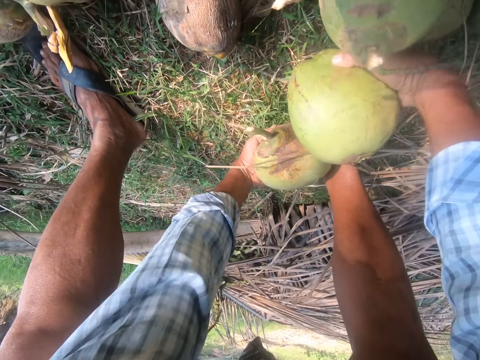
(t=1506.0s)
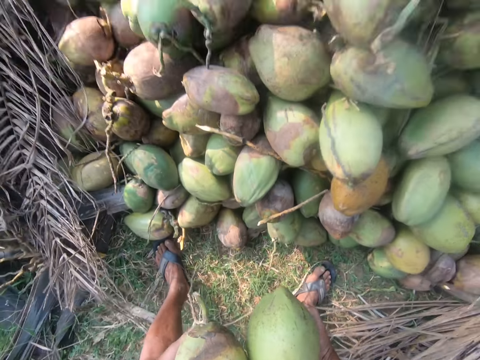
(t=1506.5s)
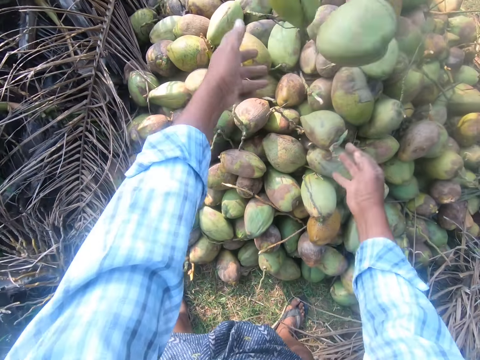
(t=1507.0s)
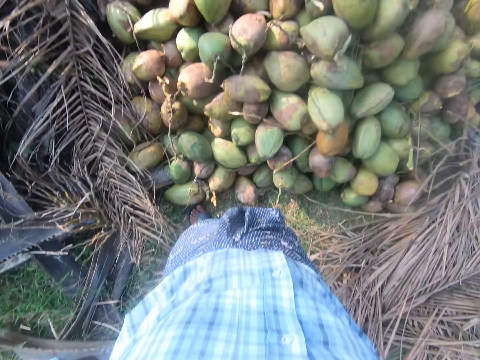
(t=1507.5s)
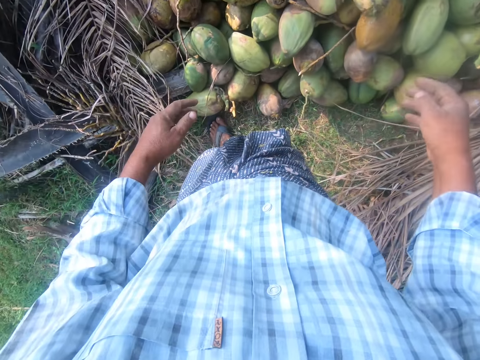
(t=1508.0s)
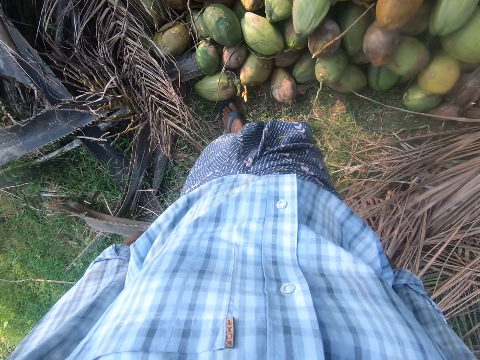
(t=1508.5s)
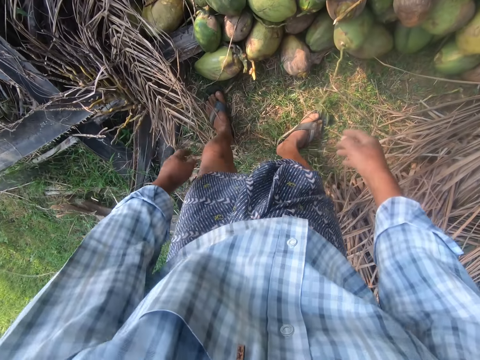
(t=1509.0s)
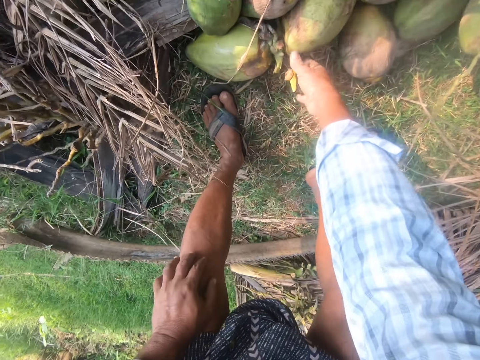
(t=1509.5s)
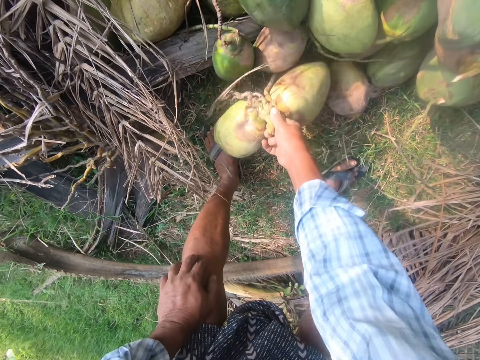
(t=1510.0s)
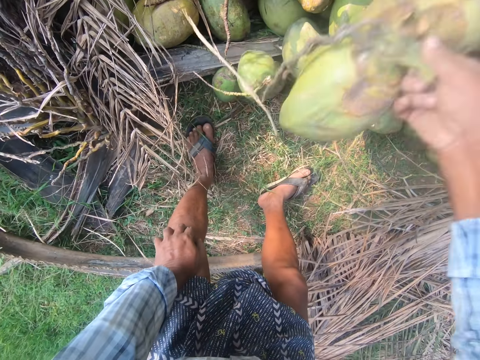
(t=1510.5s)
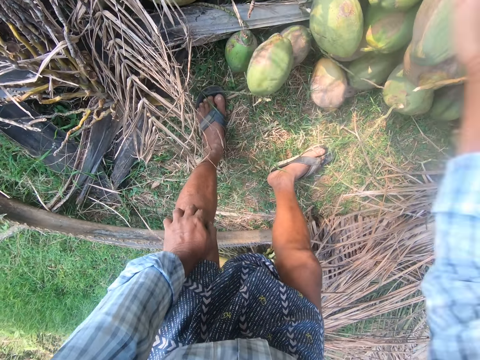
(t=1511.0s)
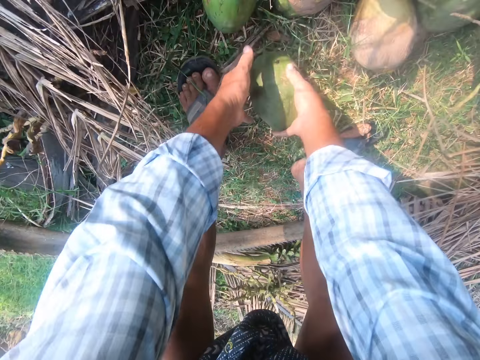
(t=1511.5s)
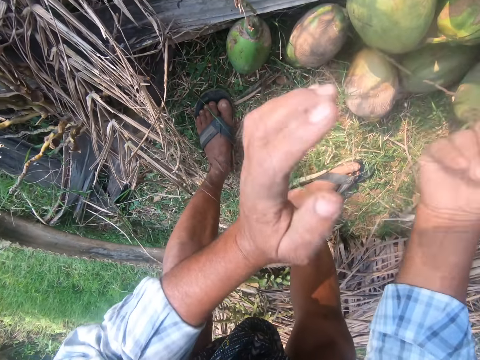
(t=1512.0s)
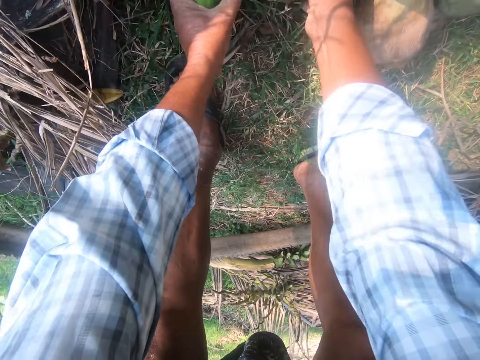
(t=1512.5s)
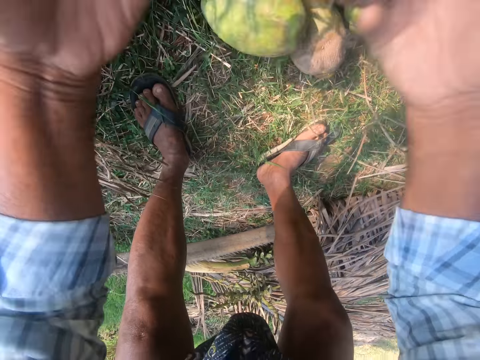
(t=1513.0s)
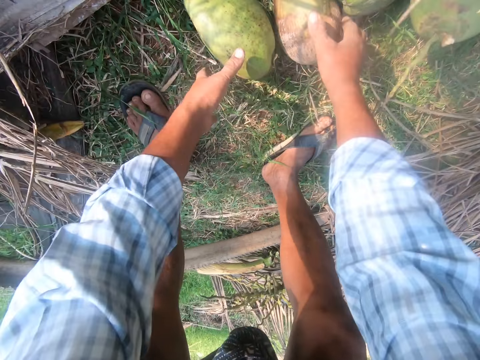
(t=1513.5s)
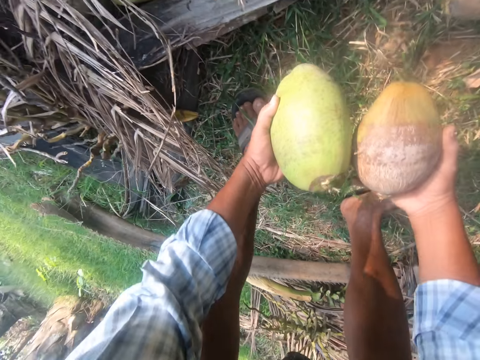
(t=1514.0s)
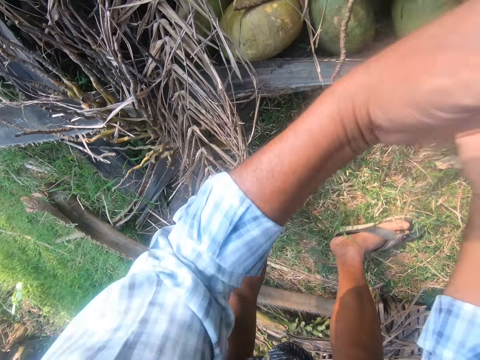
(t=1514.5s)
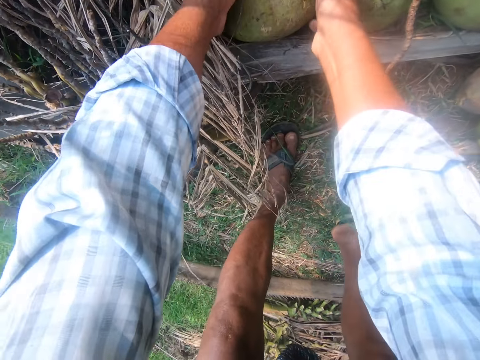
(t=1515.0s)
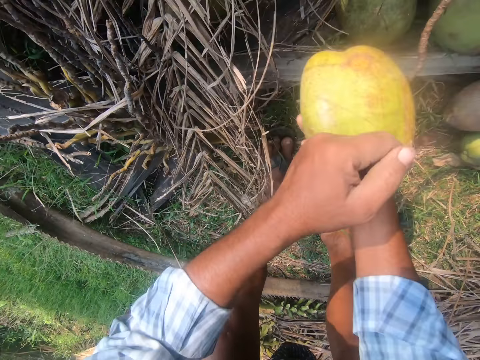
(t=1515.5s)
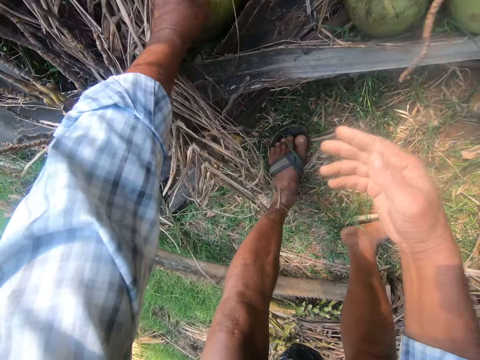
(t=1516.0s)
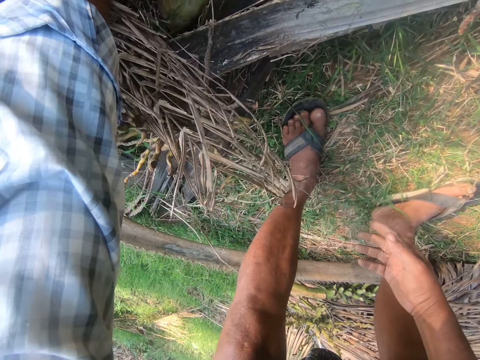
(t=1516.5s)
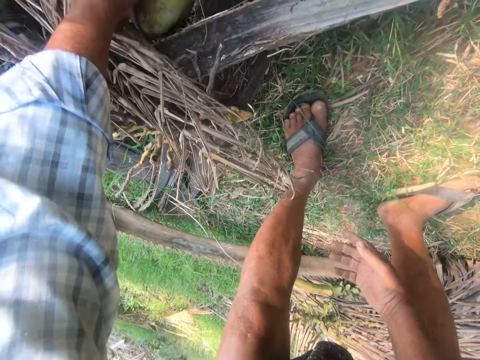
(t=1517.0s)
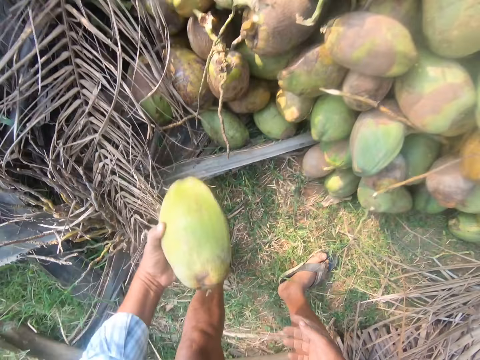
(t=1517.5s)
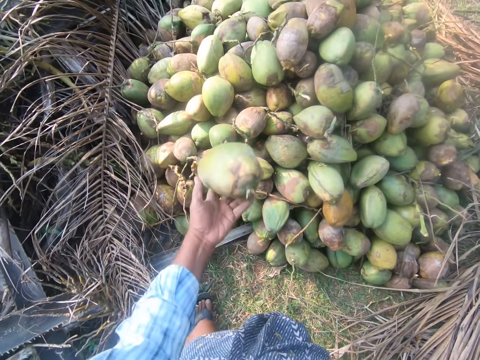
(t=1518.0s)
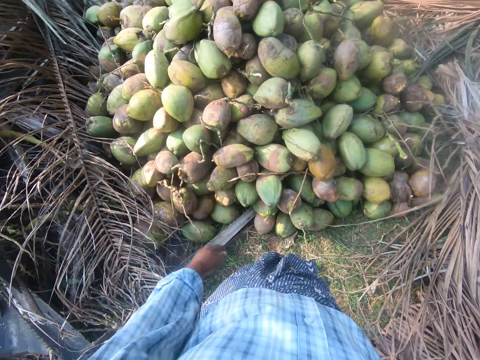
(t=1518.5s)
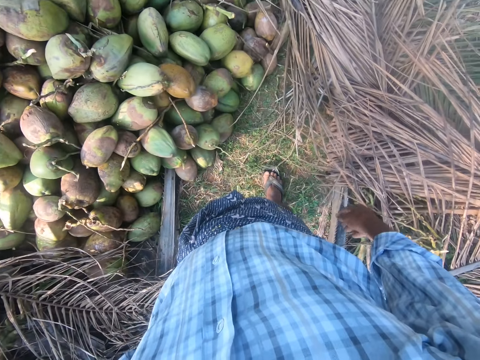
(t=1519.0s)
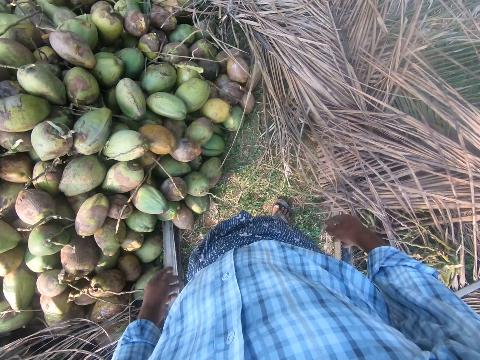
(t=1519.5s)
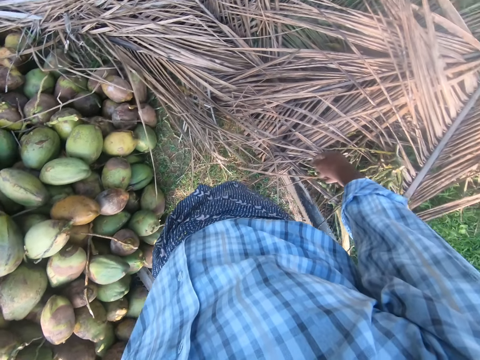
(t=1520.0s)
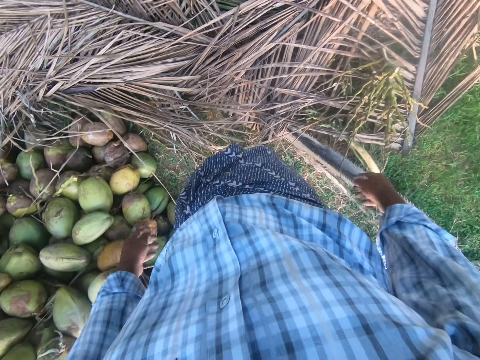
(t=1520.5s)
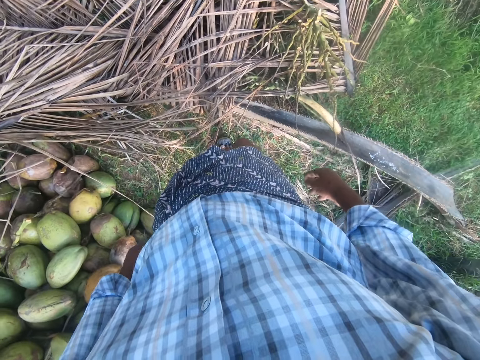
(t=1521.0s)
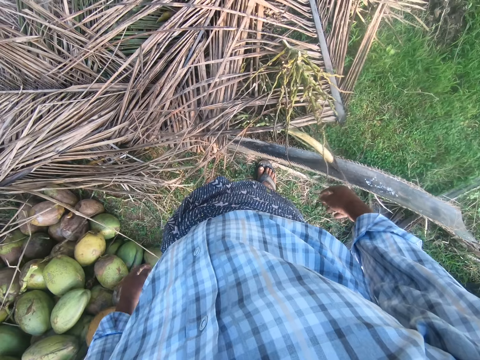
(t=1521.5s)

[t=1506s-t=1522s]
The camera wearer throws the coconuts. They pick the coconuts. They throw the coconuts. They pick the coconut. They throw the coconut. They pick the coconuts. They throw the coconuts. They pick the coconuts. They throw the coconuts. They pick the coconut. They throw the coconut. They pick the coconut. They throw the coconut. They look around. They move the legs.

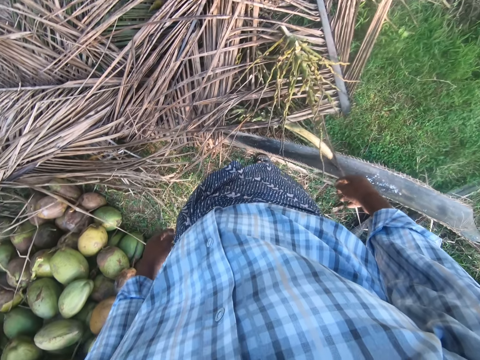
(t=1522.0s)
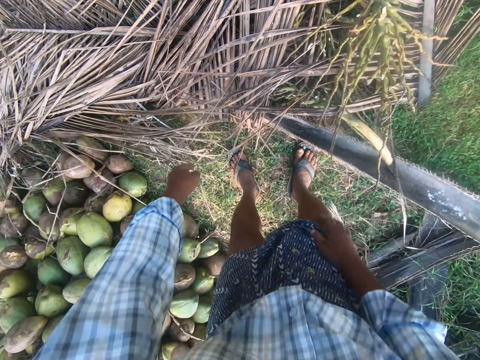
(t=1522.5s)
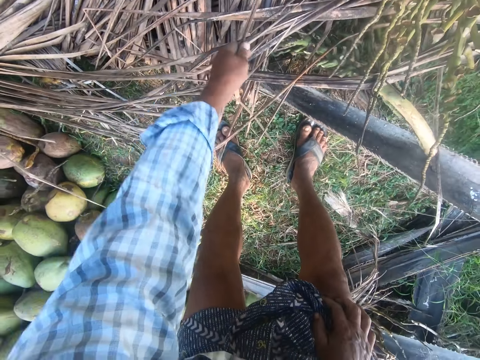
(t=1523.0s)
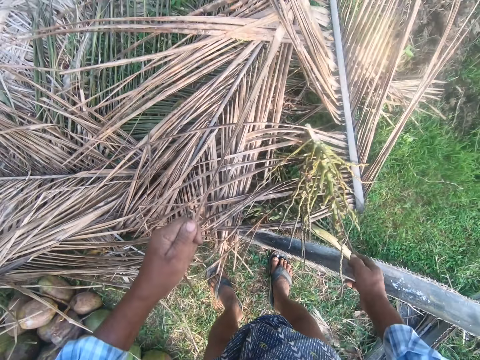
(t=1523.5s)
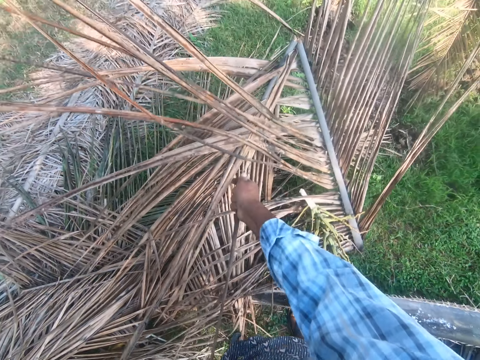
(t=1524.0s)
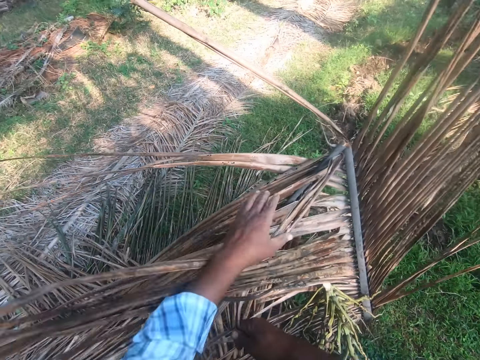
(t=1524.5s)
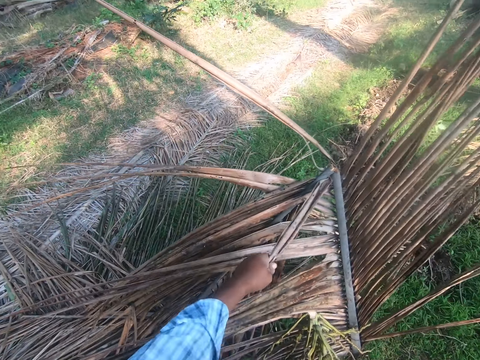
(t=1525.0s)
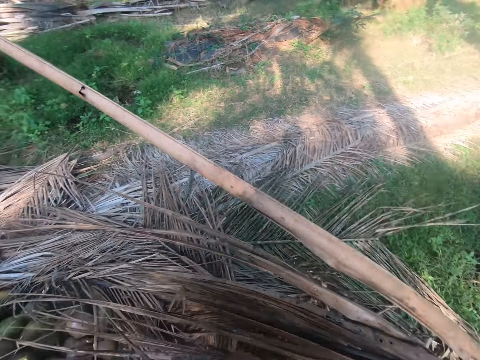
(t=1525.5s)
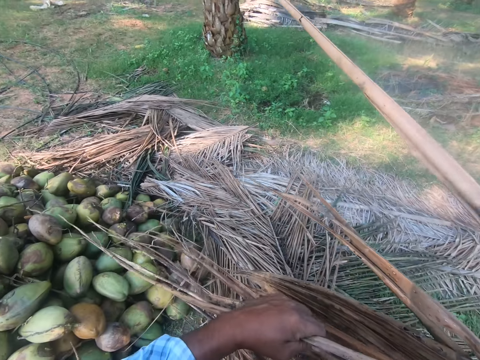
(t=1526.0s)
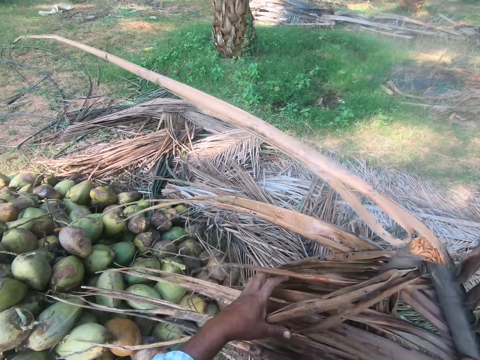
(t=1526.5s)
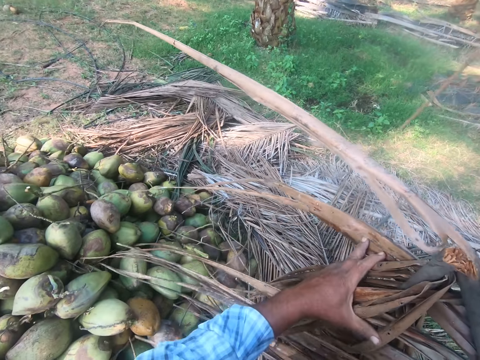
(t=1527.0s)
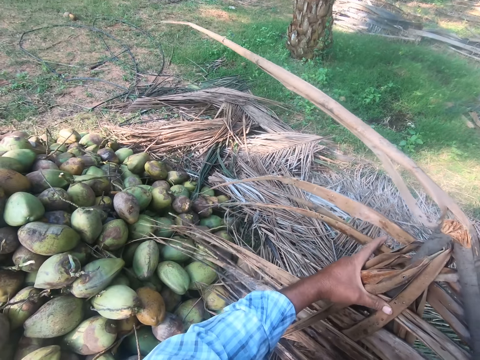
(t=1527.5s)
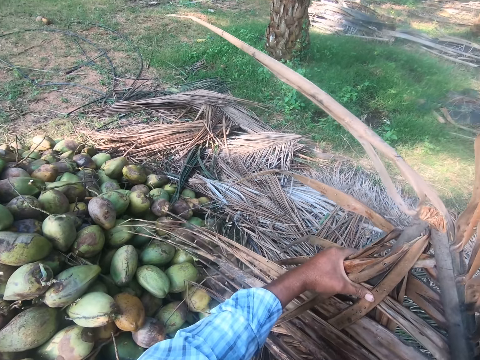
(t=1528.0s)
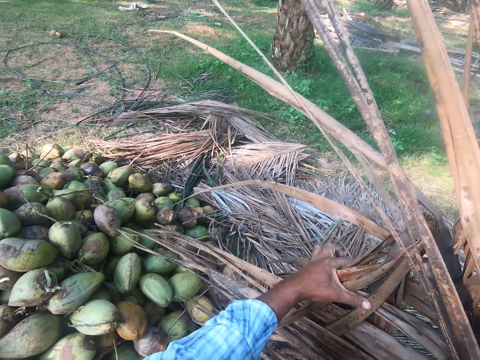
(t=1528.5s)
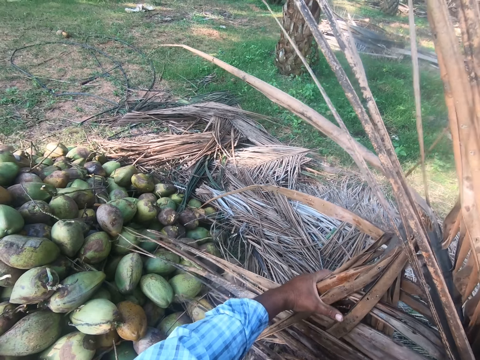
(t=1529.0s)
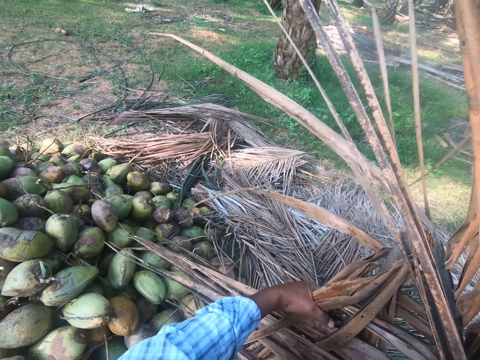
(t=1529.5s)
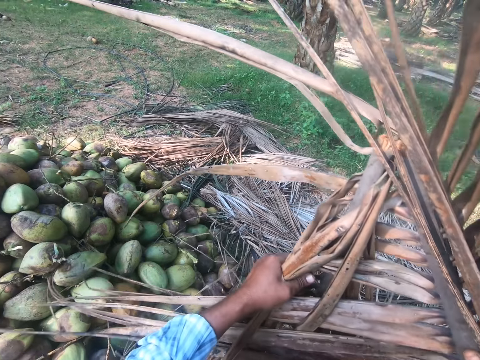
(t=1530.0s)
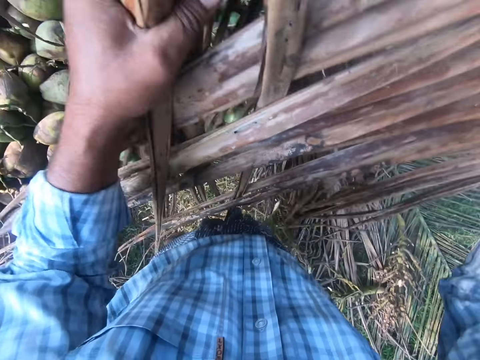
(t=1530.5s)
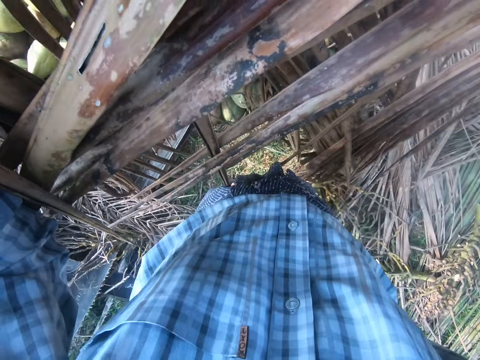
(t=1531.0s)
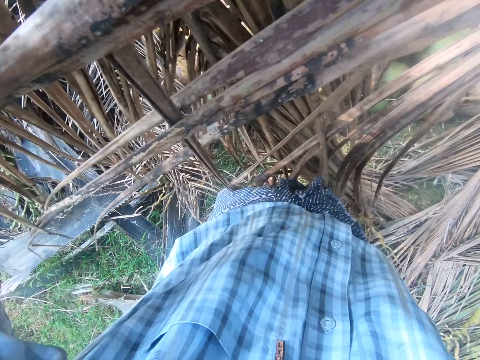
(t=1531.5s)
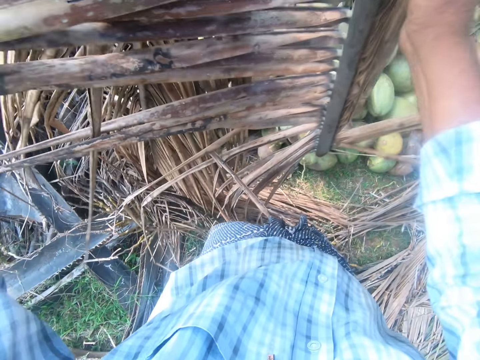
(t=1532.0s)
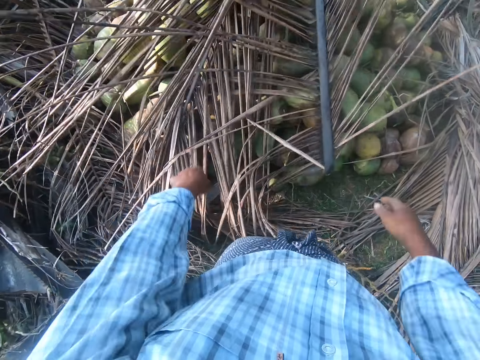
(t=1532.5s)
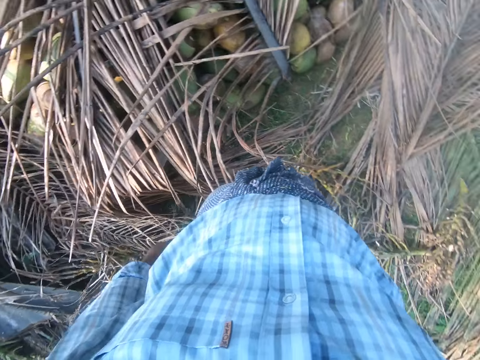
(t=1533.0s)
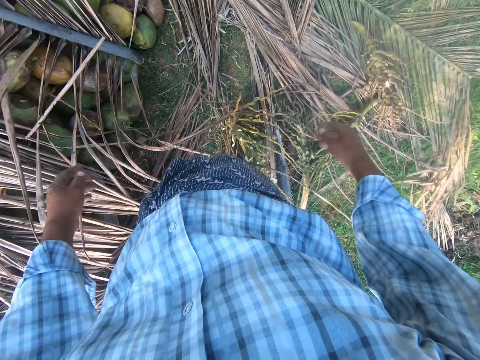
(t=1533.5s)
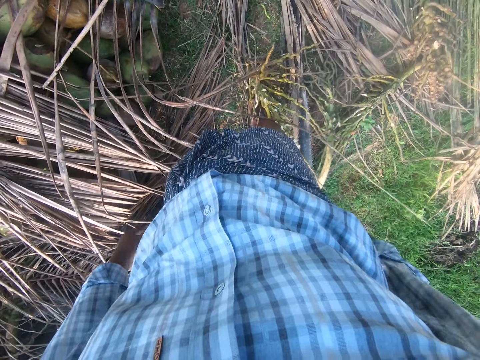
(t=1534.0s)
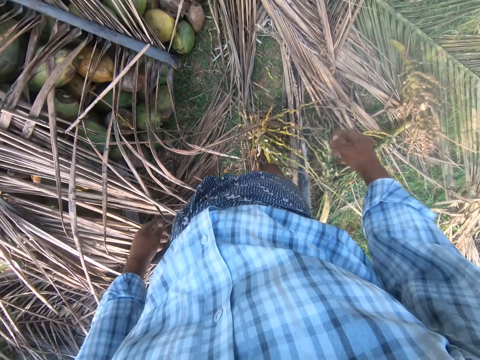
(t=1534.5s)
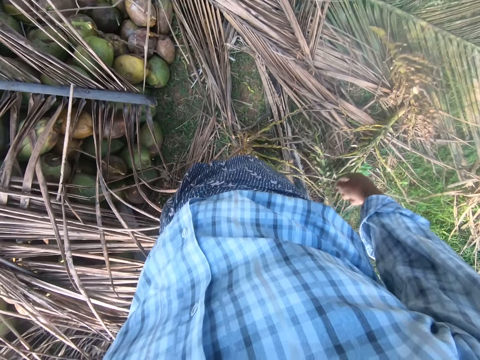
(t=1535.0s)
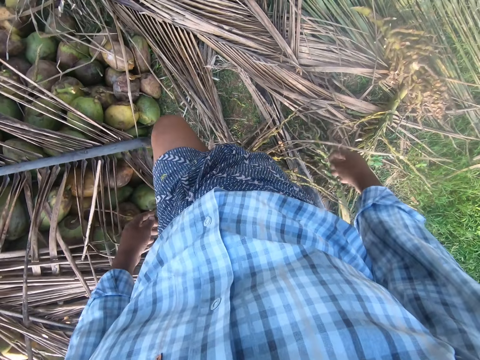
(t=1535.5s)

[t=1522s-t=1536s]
The camera wearer picks dried palm fronds or a palm leaf. They lift the palm leaf. They throw the palm leaf. They cover the coconuts with the palm fronds. They look around. They step forward.
